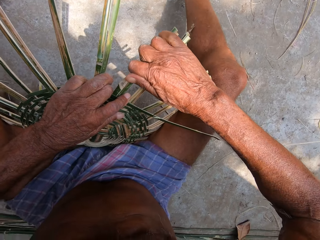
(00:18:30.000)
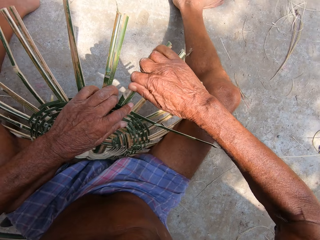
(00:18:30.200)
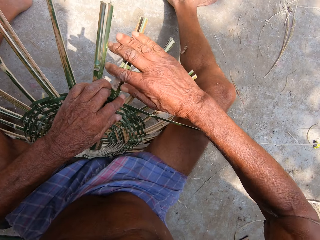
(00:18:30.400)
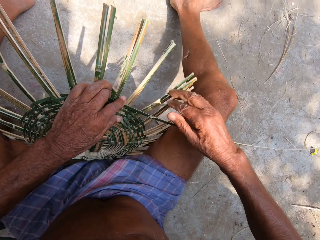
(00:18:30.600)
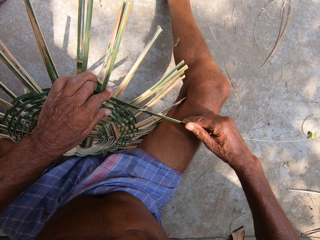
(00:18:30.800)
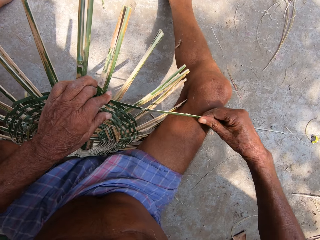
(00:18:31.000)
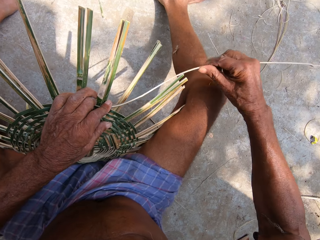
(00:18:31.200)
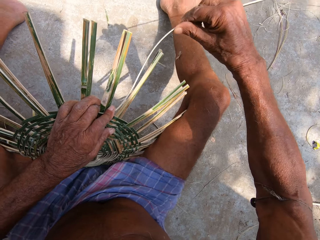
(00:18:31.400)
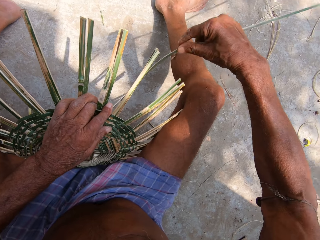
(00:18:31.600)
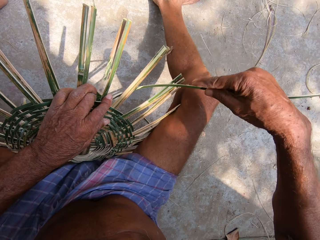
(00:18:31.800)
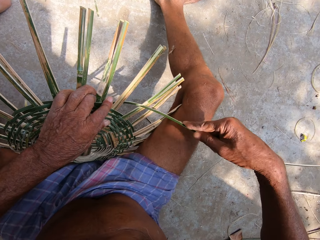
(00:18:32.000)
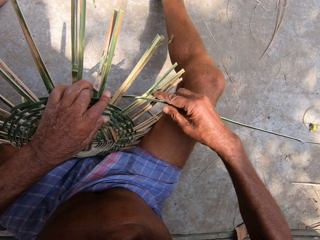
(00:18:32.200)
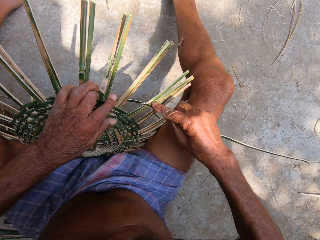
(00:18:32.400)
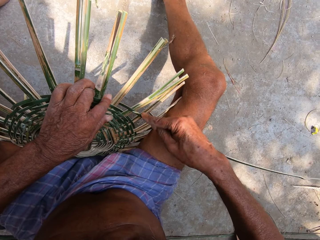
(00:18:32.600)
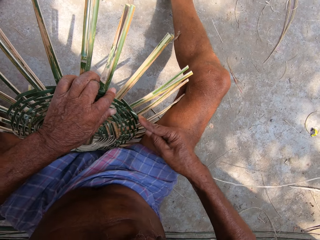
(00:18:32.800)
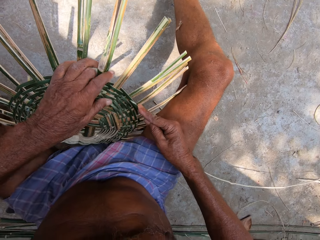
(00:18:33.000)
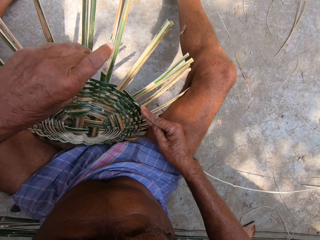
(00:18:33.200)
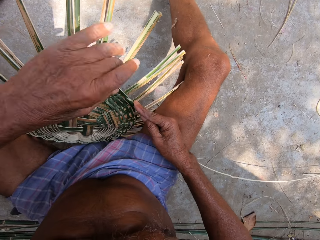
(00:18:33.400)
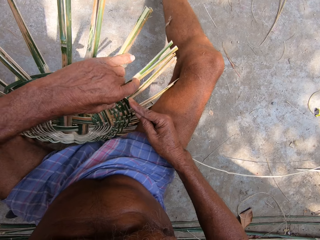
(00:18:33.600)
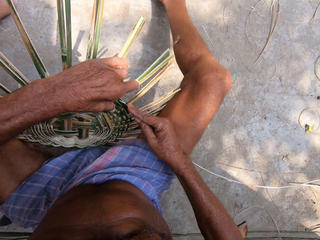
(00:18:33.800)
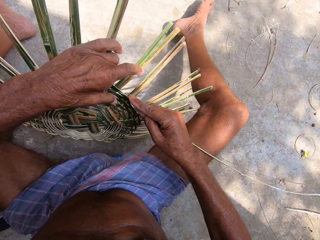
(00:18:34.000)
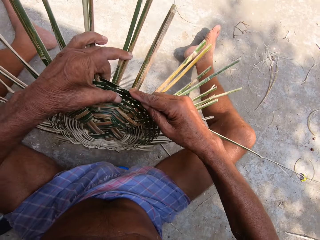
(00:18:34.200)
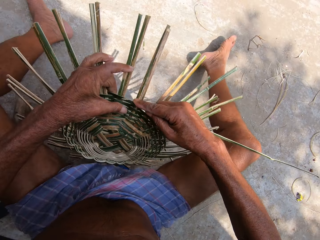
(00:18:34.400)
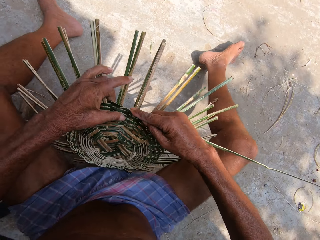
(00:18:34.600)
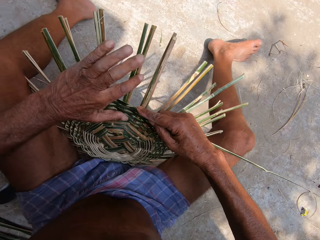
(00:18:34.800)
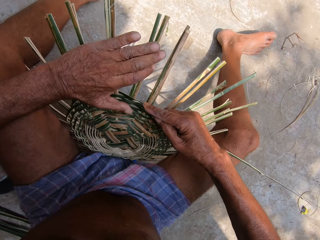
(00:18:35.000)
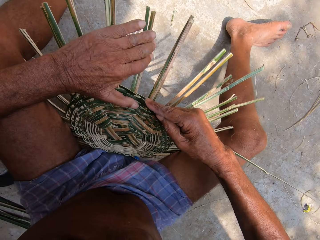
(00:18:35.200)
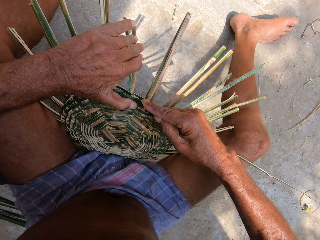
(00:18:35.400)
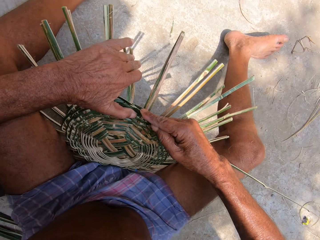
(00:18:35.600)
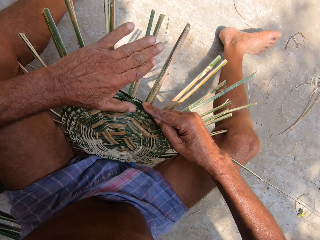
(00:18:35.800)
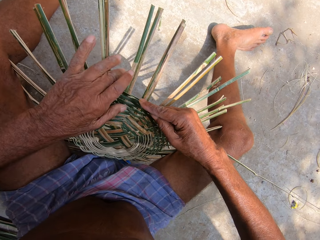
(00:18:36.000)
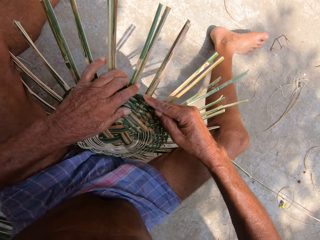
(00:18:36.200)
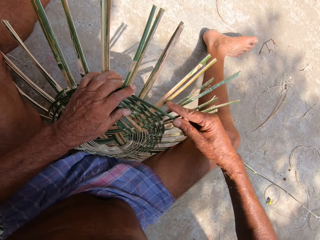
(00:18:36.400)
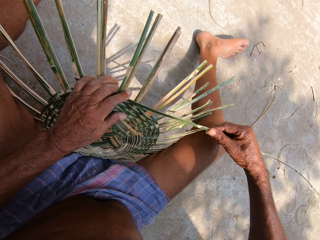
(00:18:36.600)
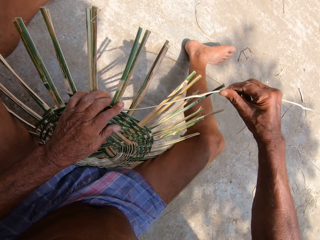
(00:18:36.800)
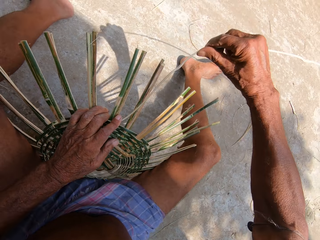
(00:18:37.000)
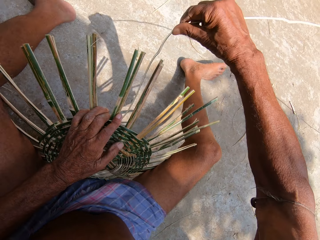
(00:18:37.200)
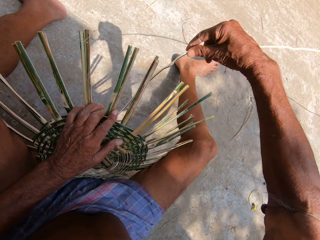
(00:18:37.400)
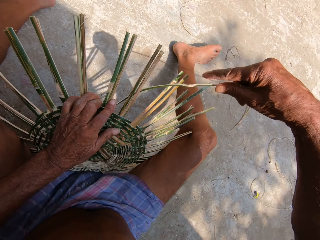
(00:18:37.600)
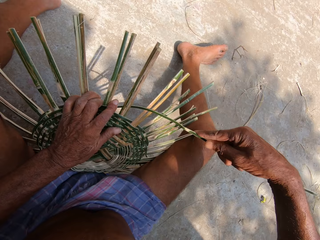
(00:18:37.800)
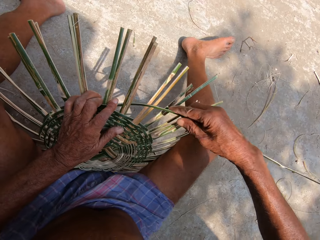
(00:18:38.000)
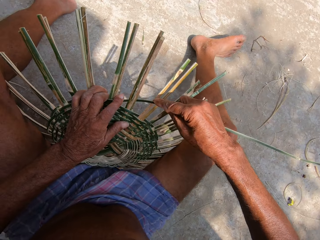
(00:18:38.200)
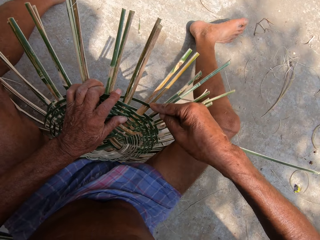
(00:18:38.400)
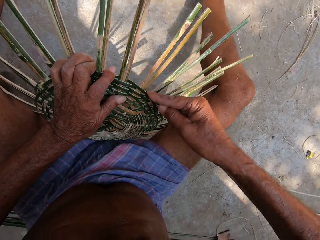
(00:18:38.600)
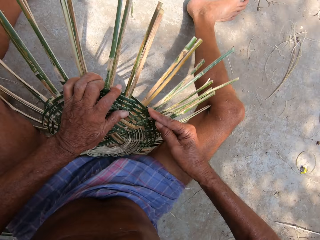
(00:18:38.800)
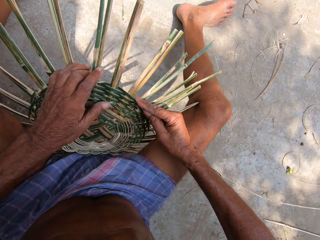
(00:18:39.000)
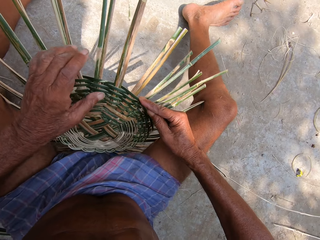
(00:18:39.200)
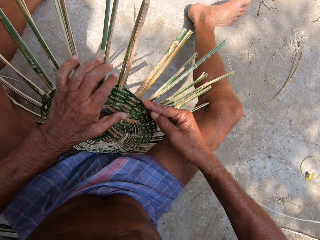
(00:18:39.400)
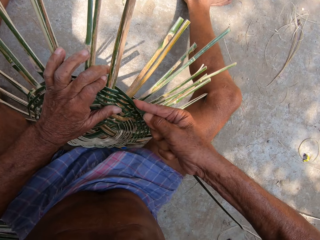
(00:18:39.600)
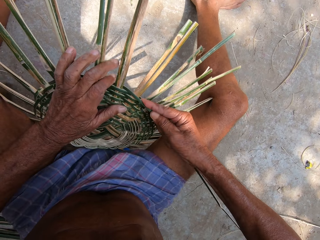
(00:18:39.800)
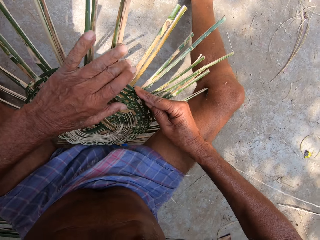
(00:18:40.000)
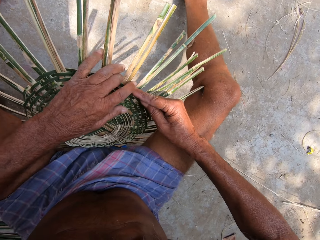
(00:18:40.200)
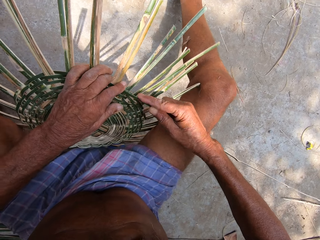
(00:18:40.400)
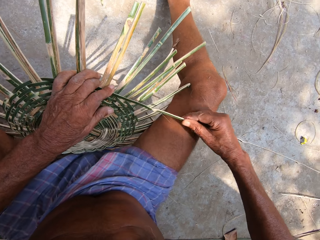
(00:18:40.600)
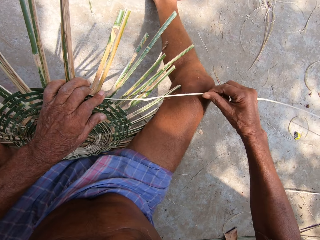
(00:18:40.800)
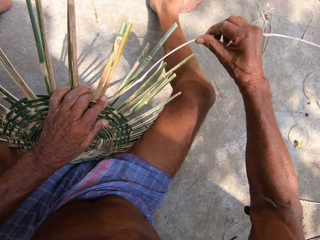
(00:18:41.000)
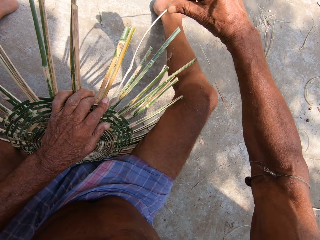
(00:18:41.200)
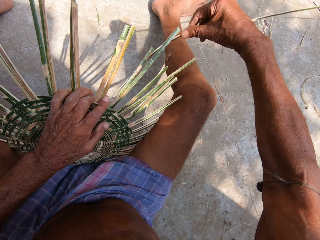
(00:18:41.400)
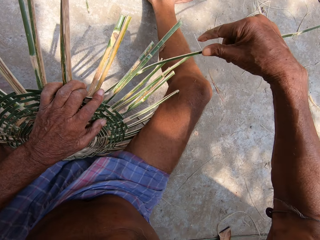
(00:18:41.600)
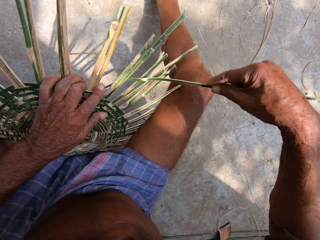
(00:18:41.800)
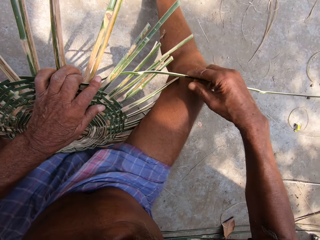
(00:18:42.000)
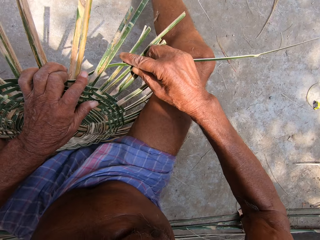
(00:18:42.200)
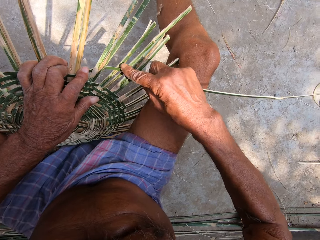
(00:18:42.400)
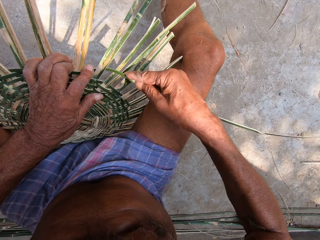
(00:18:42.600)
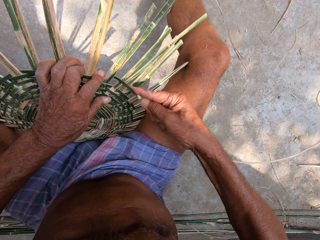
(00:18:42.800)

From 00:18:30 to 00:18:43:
The camera wearer adjusts some bamboo strips on the craft on the ground with his left hand. He holds the bamboo strip from the craft on the ground with his right hand. He weaves the bamboo strip into the craft on the ground with his right hand. He turns the craft on the ground with his left hand. He adjusts some bamboo strips on the craft on the ground with his left hand. He presses the bamboo strip into the craft on the ground with his left hand. He weaves the bamboo strip into the craft on the ground with his right hand. He presses the bamboo strip into the craft on the ground with his left hand. He presses it again. He weaves the bamboo strip into the craft on the ground with his right hand.

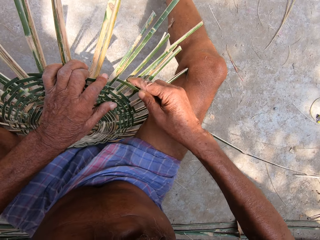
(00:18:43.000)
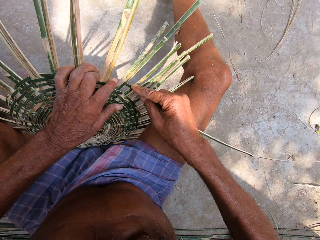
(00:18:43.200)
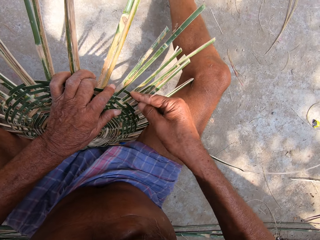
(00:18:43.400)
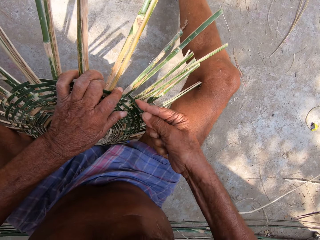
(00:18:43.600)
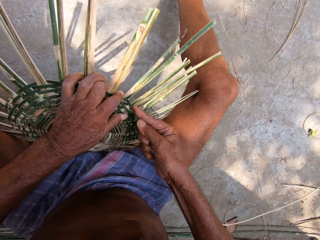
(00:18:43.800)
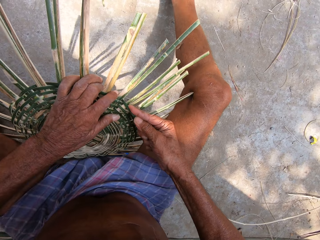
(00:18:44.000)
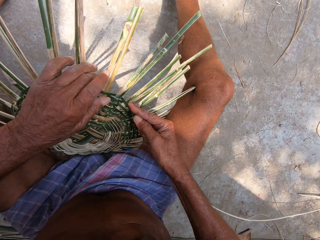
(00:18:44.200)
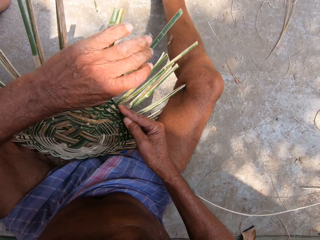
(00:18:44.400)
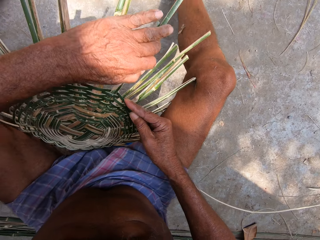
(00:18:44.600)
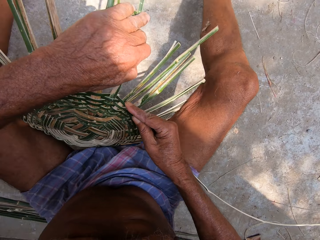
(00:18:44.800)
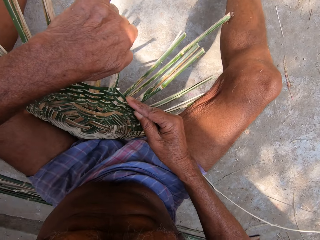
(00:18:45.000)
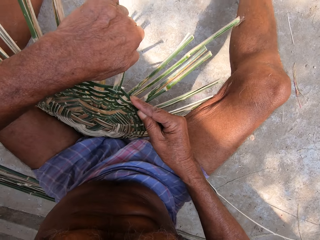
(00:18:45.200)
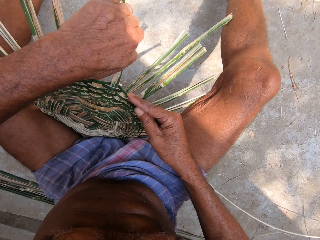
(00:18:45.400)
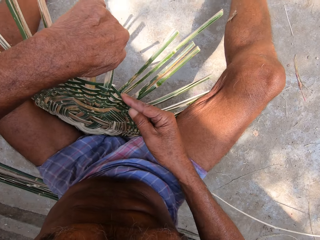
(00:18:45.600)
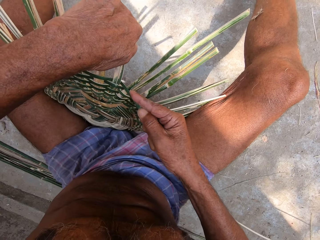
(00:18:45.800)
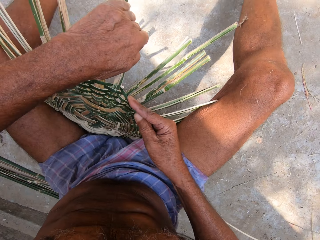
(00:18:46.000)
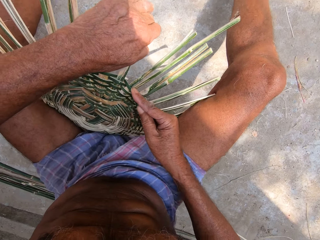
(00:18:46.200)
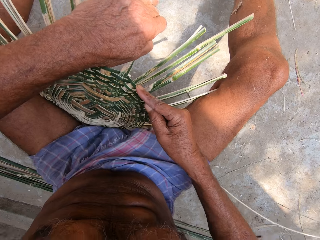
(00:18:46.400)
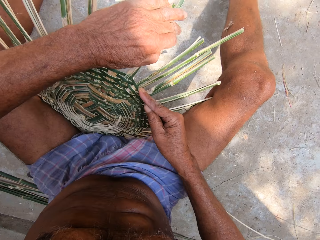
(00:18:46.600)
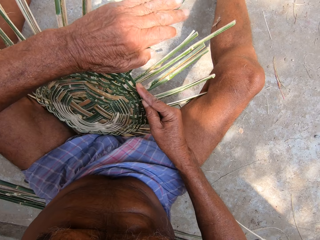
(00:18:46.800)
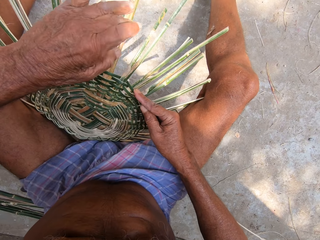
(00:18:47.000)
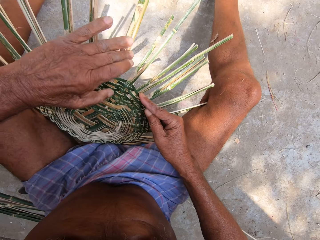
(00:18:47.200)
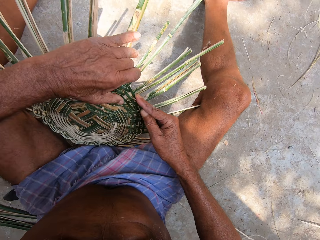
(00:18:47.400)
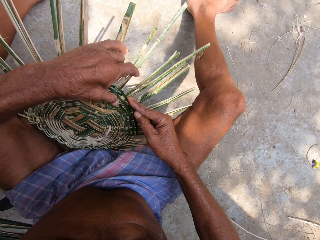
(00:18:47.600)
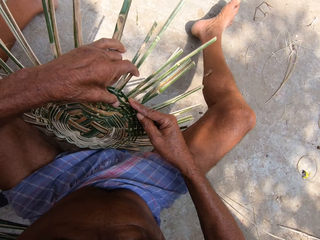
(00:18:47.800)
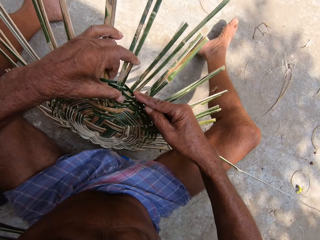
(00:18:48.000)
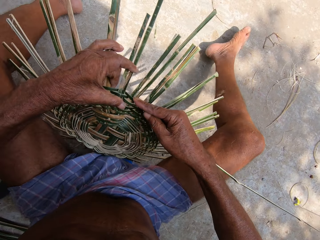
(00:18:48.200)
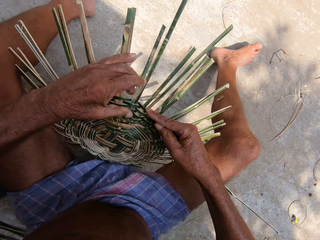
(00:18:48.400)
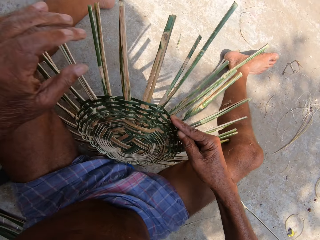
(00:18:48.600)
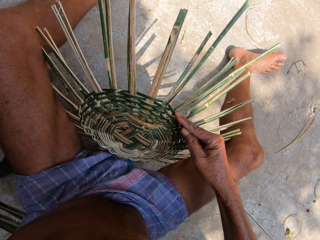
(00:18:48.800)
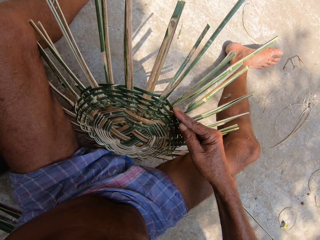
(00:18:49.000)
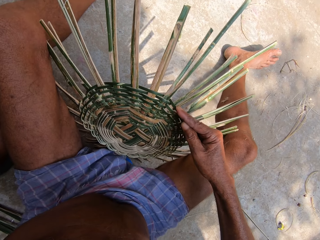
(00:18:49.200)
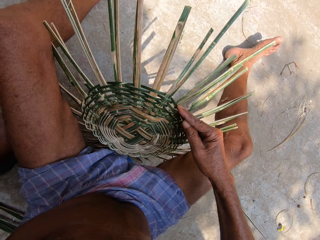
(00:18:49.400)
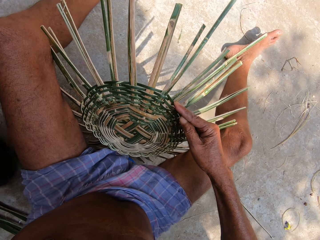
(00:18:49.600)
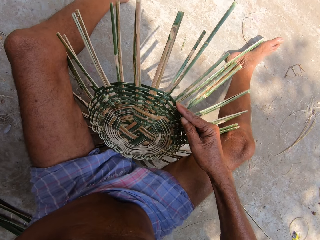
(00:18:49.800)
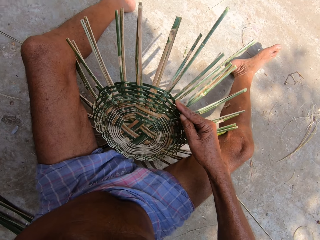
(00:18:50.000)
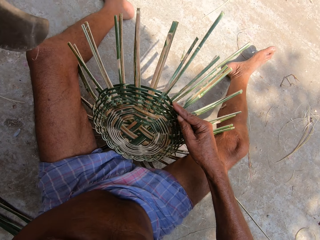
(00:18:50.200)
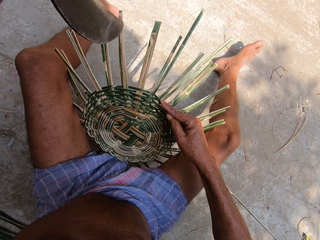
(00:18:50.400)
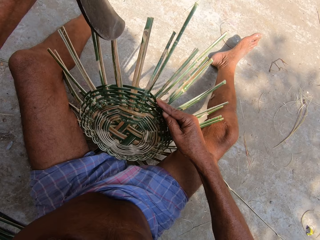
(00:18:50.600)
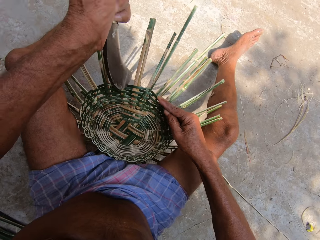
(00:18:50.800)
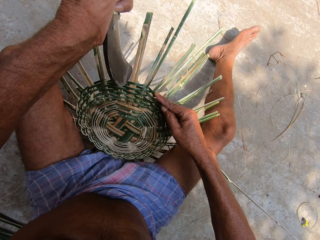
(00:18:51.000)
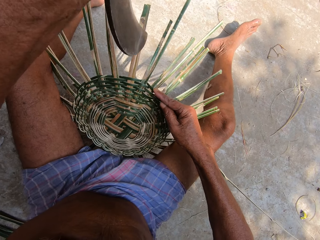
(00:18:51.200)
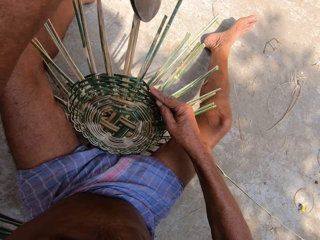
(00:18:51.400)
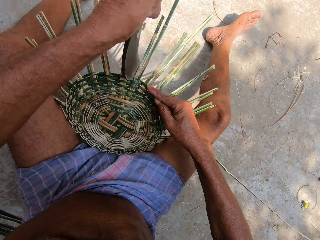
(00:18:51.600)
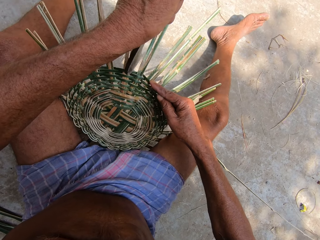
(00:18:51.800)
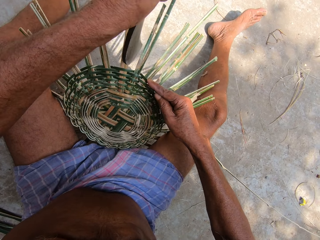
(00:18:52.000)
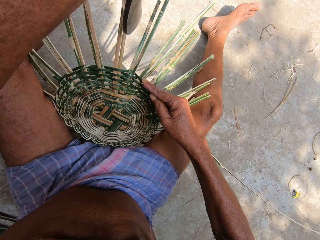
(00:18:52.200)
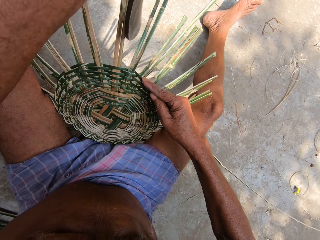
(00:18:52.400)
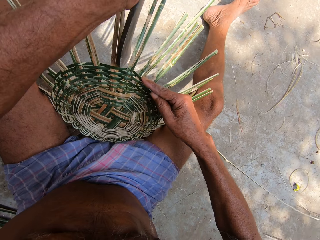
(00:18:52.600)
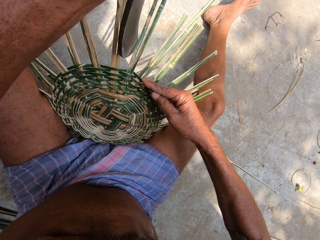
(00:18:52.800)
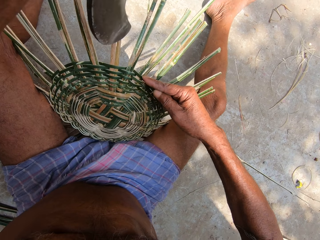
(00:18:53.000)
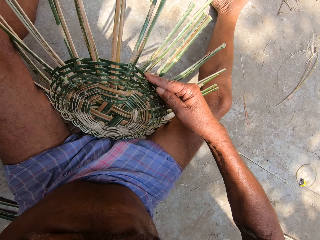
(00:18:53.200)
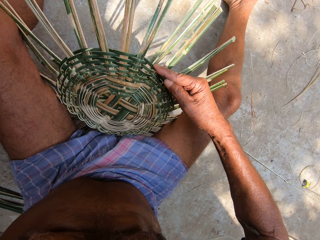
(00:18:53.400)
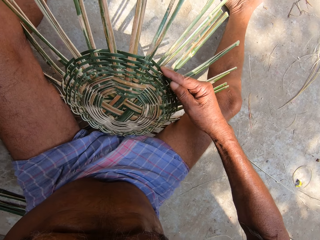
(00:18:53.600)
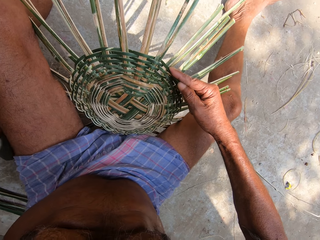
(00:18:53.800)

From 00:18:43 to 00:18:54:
The camera wearer adjusts some bamboo strips on the craft on the ground with his left hand. He turns the craft on the ground with his left hand. He picks up a sickle or Indian billhook. He hits the craft on the ground with the Indian billhook in his left hand.
